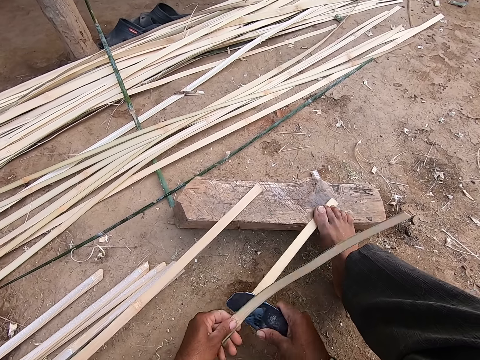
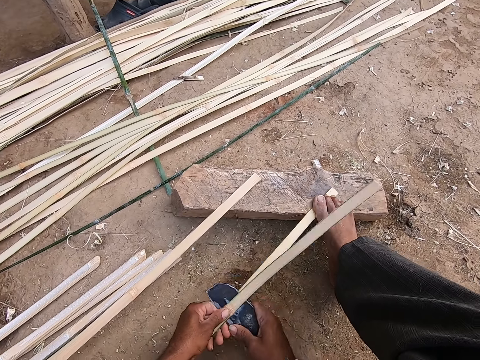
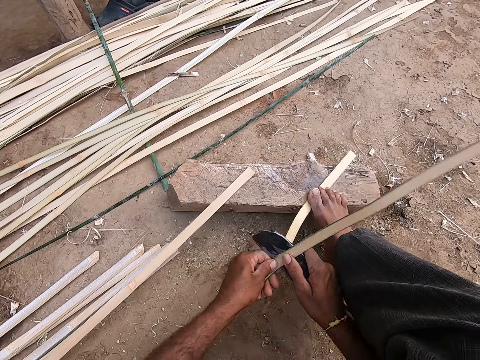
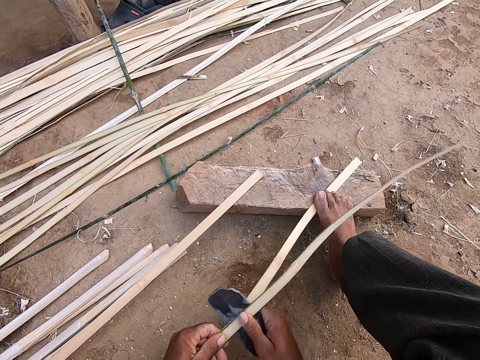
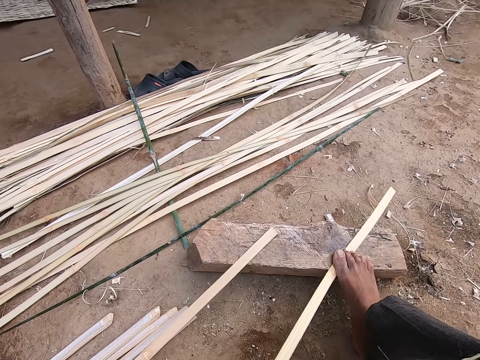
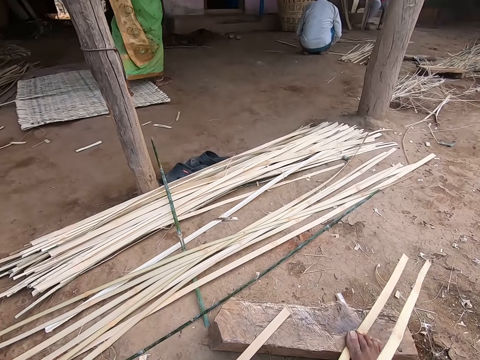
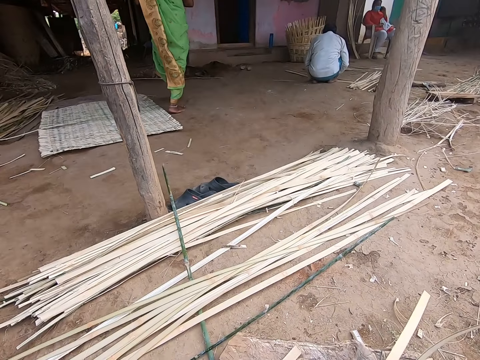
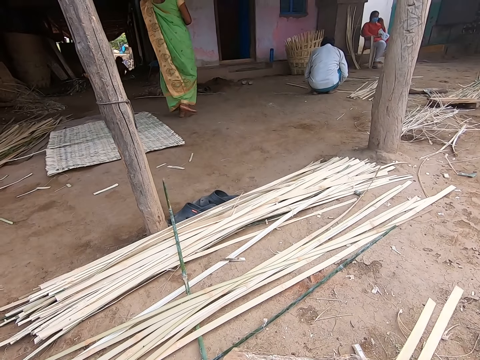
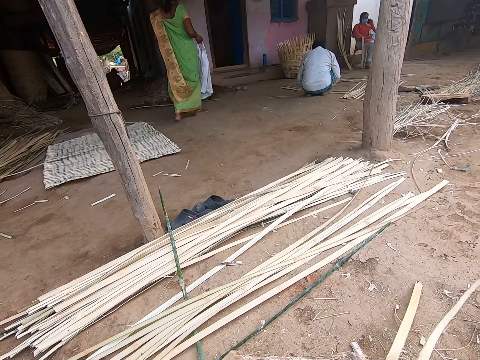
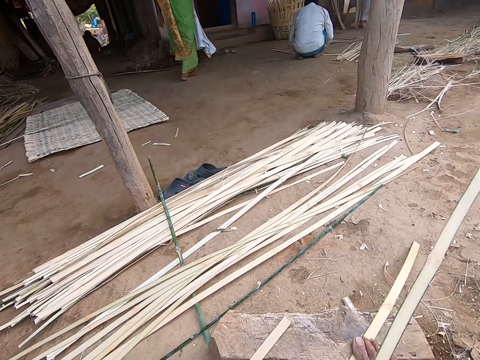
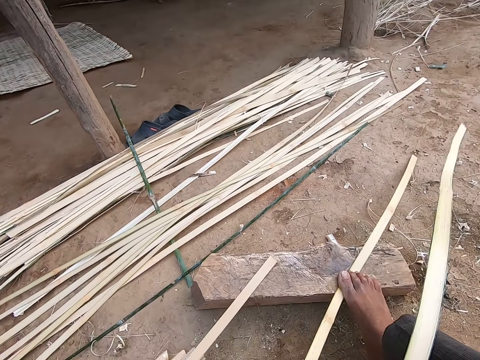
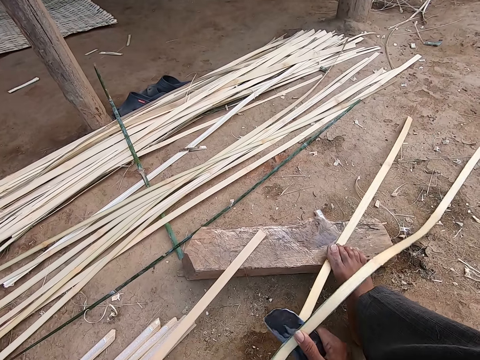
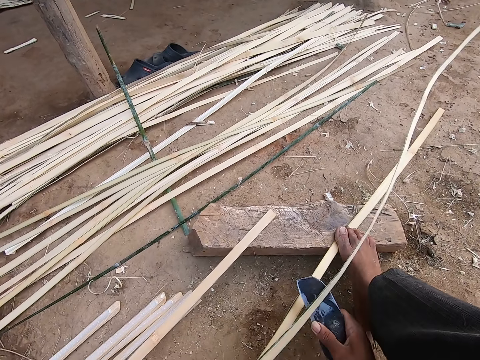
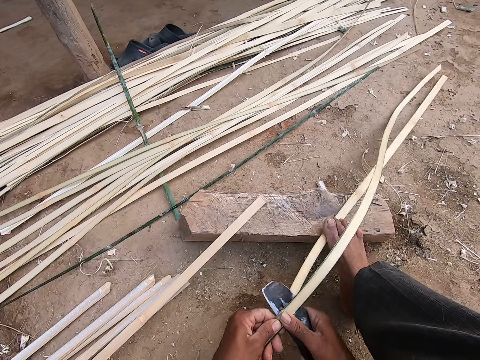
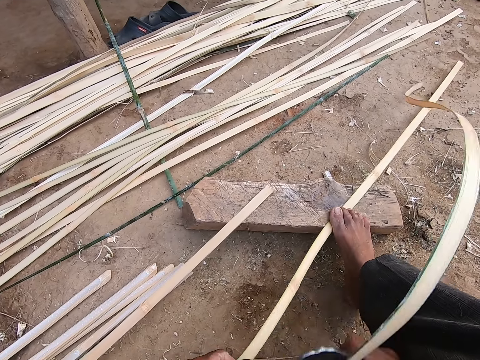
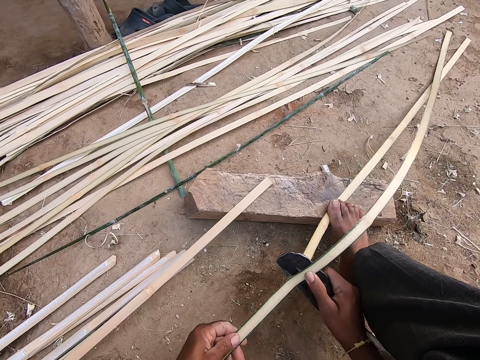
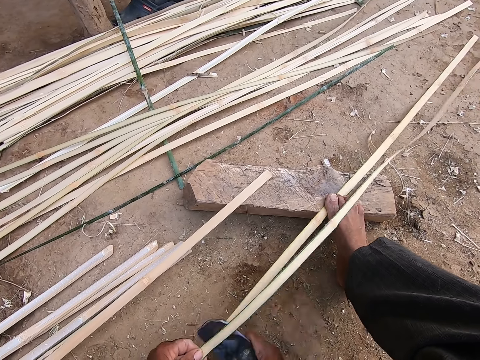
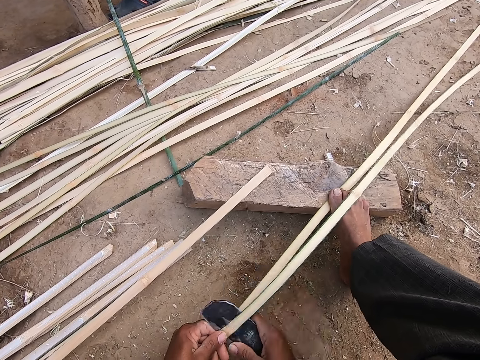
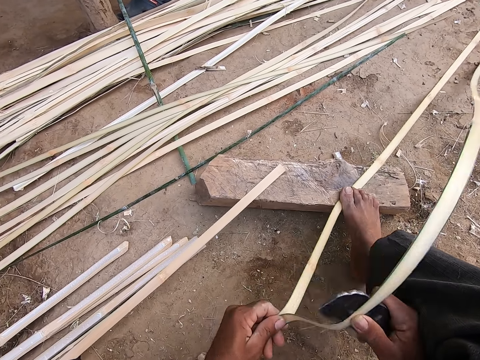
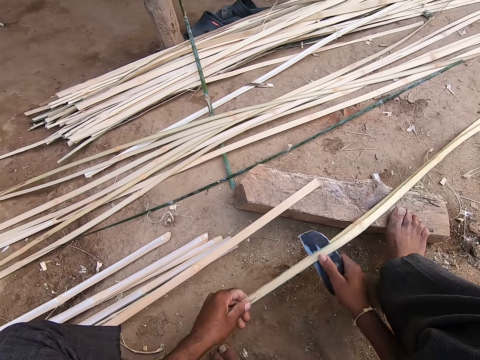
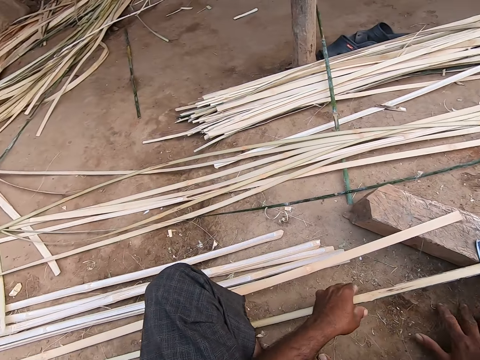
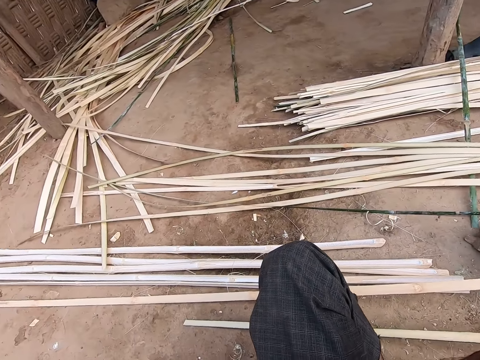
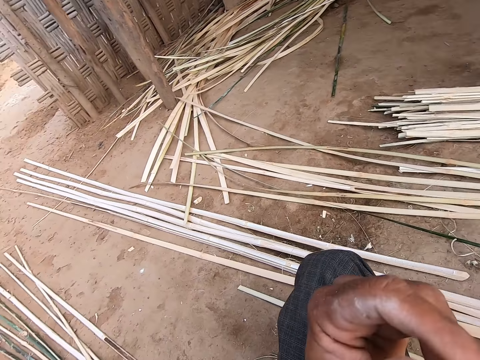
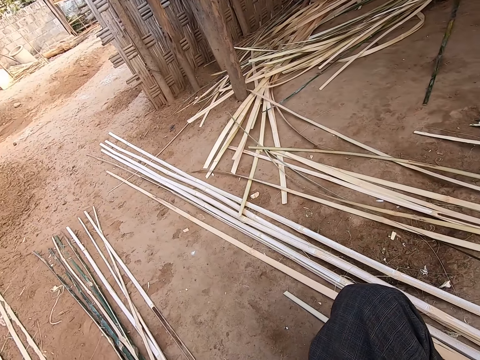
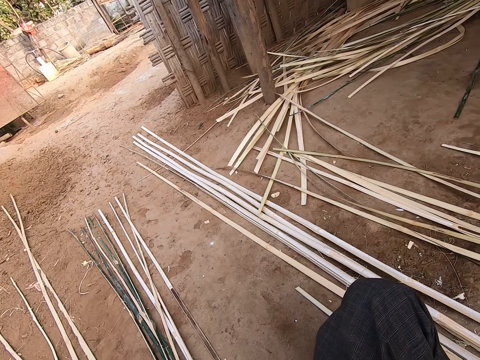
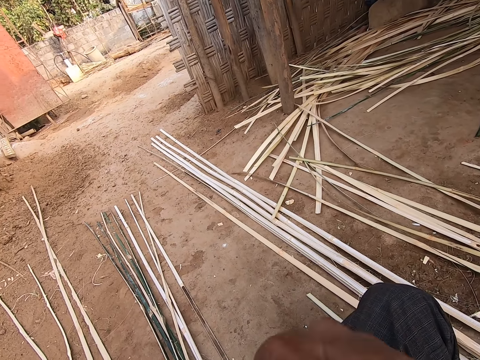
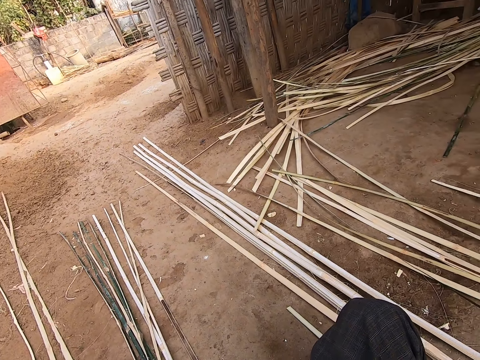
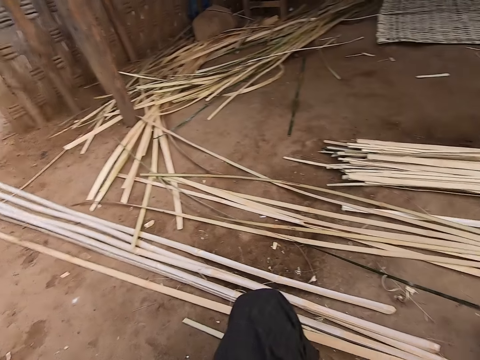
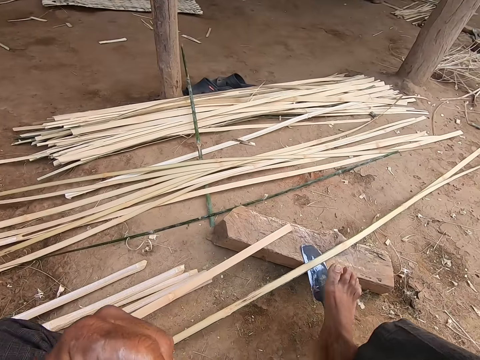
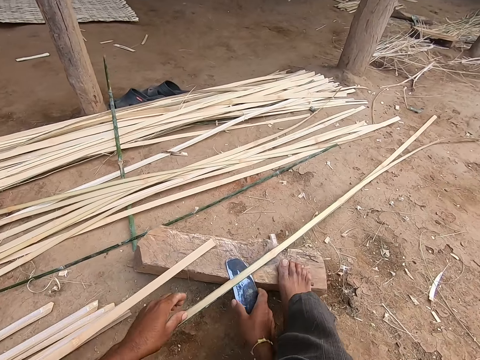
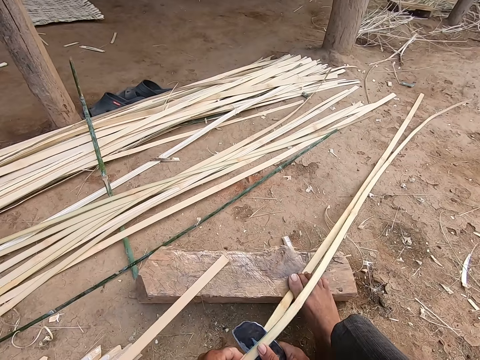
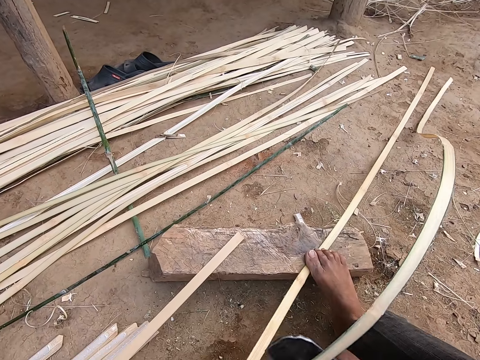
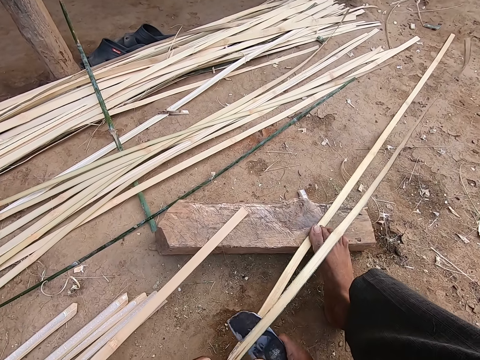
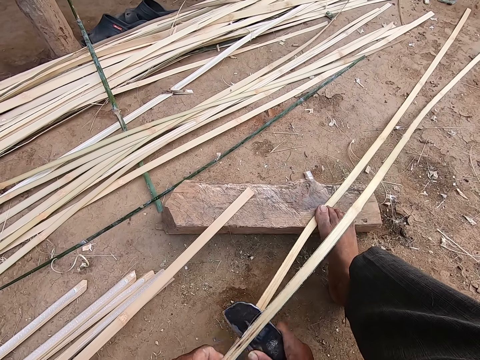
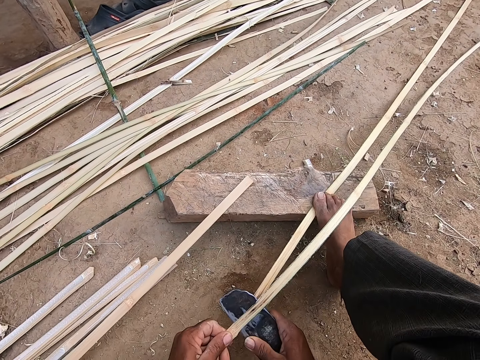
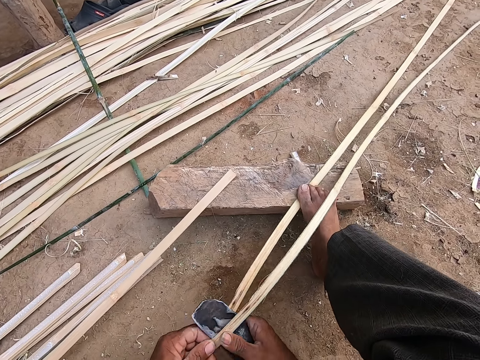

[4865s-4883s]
A woman holds a cloth with her right hand. The camera wearer drops the knife on the wood with his right hand. He looks around. He picks up the kukri from the wood on the ground with his right hand, picks up the wooden plank from the ground with his left hand, and splits the wooden plank with the kukri in his right hand.

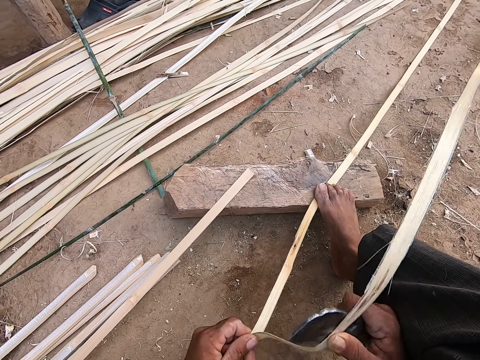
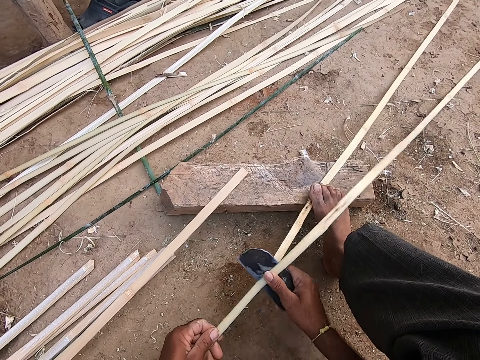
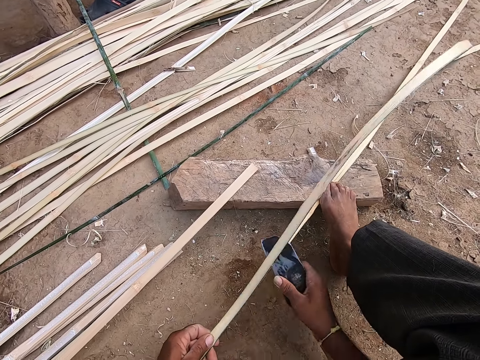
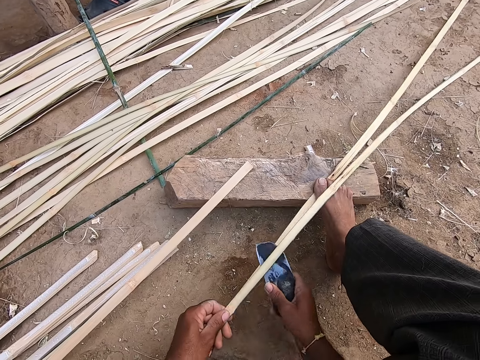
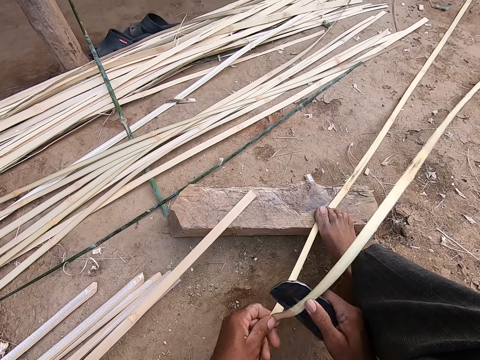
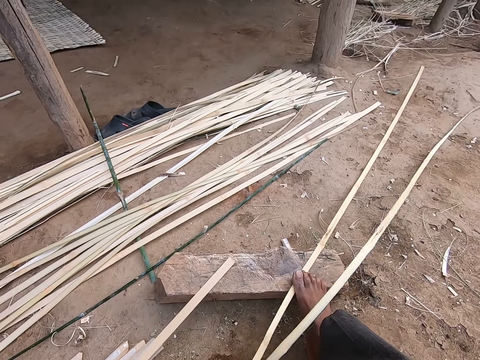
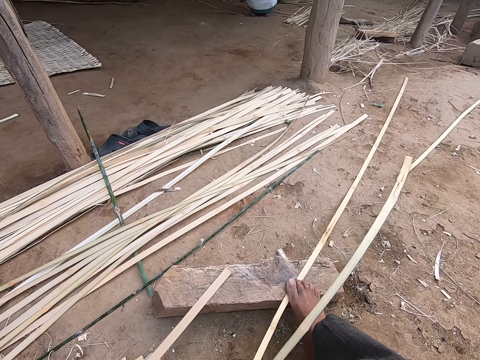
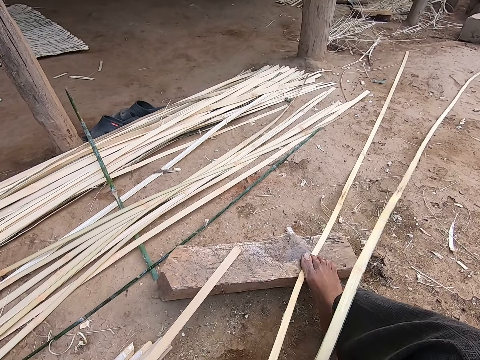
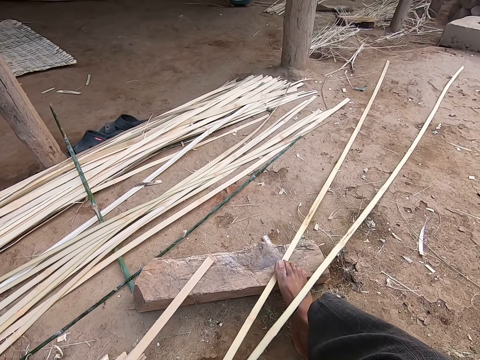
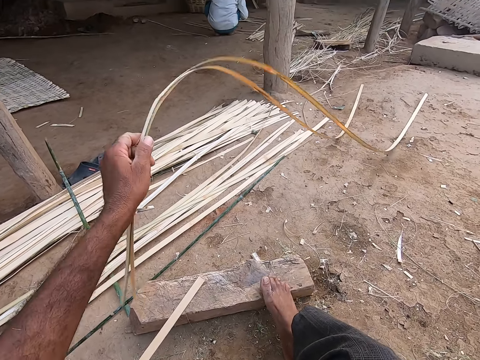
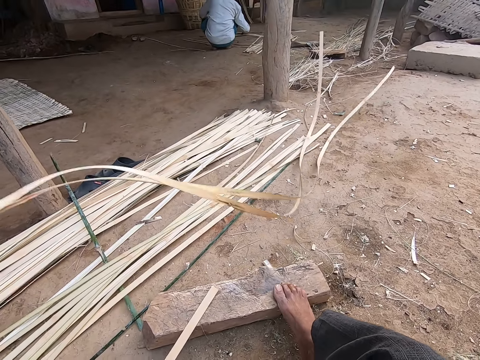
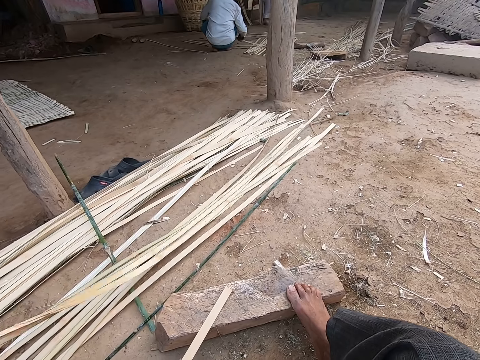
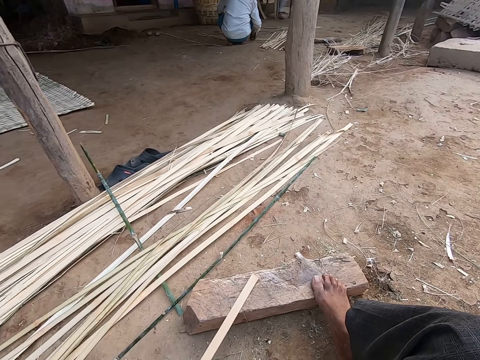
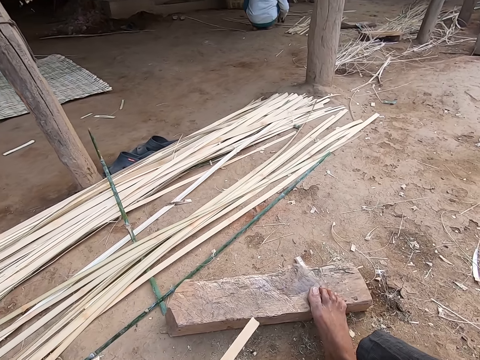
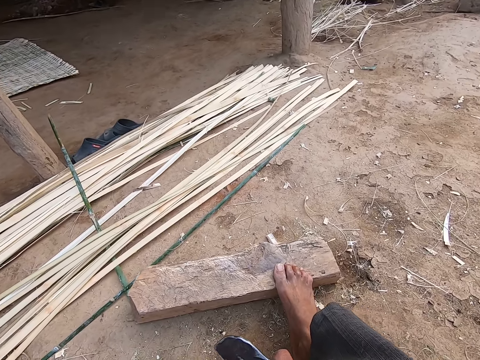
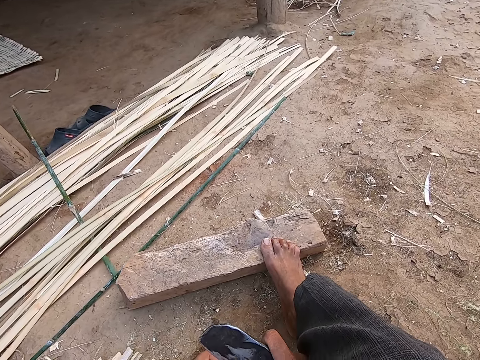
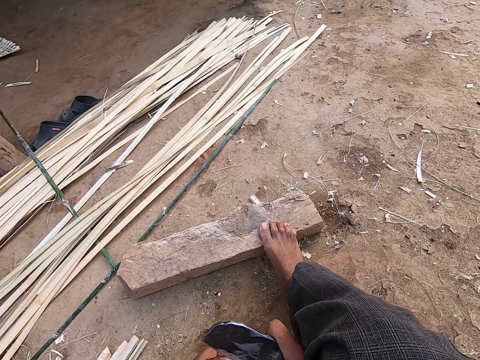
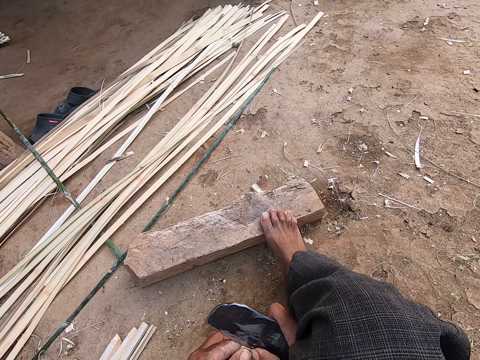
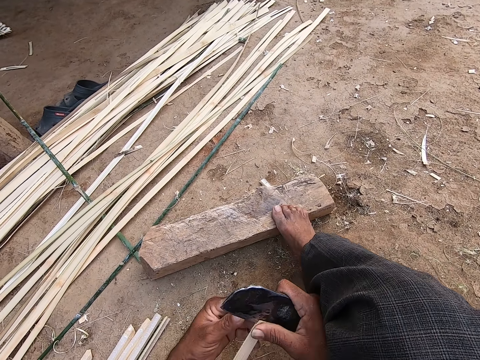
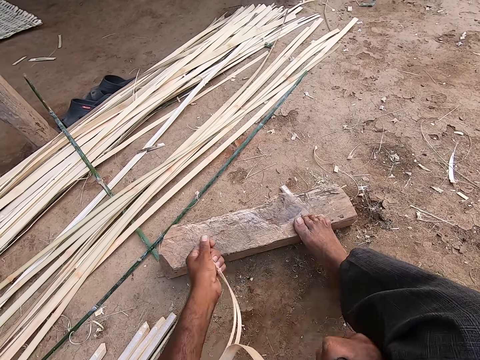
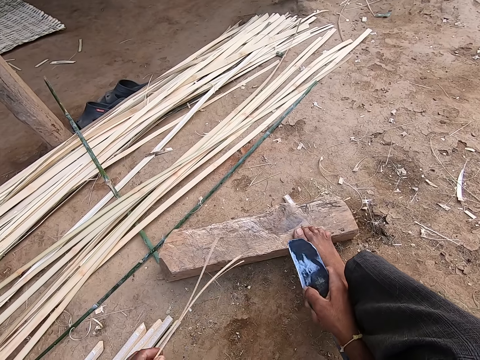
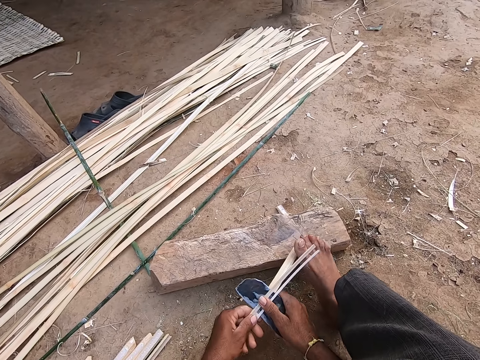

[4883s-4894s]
The camera wearer drops the wooden plank in his left hand on the ground. He puts the bamboo together with the others. He picks up a wooden plank from the ground with his left hand. He looks around. He splits the wooden plank with the kukri in his right hand and holds the wooden plank with his right leg onto the wood on the ground.
